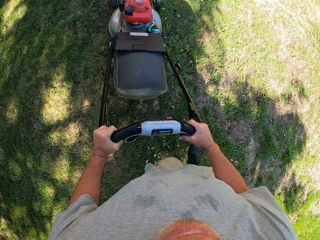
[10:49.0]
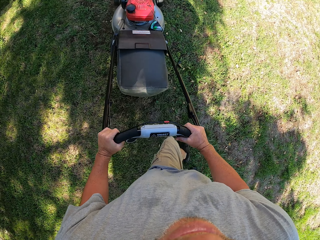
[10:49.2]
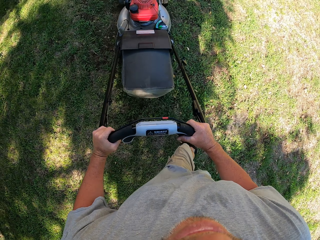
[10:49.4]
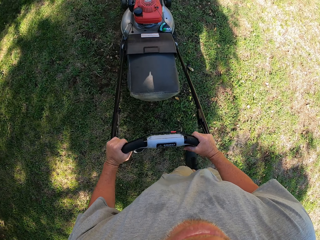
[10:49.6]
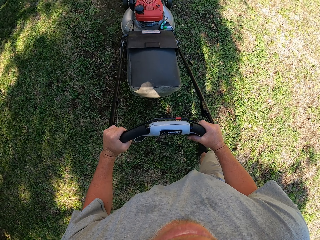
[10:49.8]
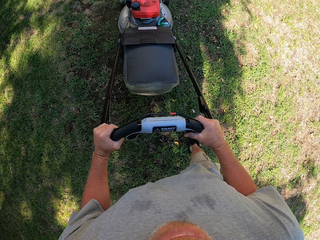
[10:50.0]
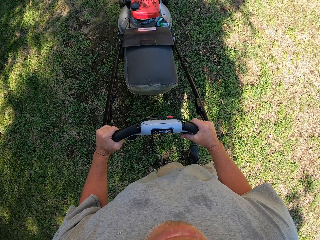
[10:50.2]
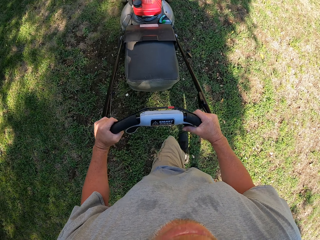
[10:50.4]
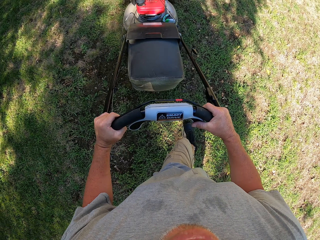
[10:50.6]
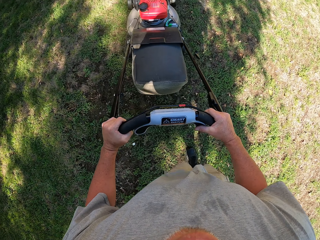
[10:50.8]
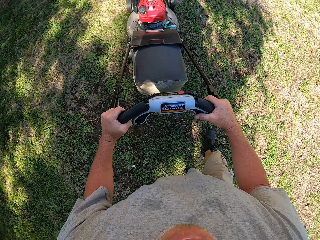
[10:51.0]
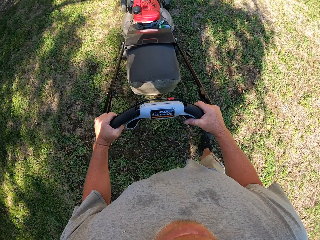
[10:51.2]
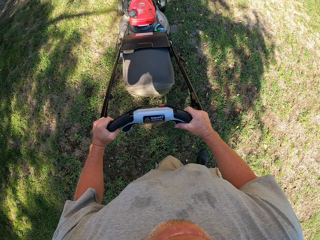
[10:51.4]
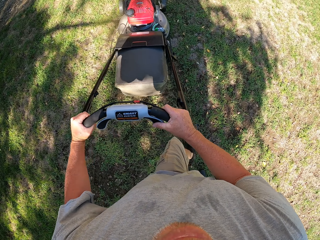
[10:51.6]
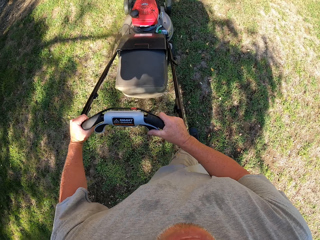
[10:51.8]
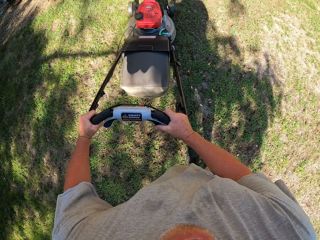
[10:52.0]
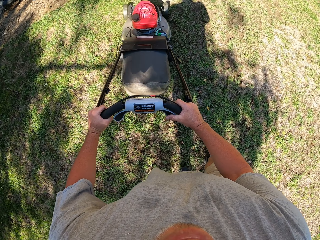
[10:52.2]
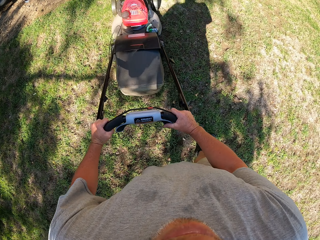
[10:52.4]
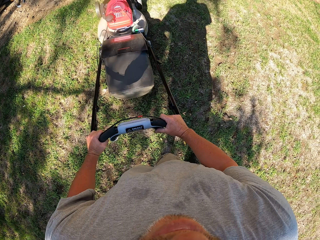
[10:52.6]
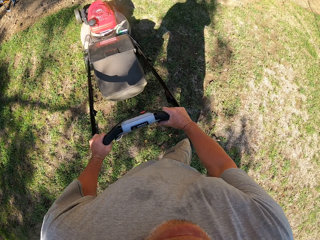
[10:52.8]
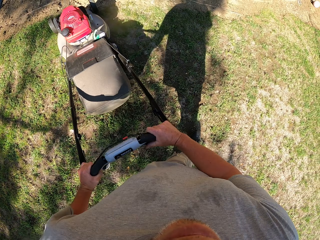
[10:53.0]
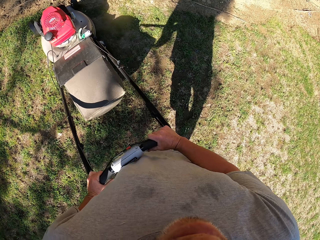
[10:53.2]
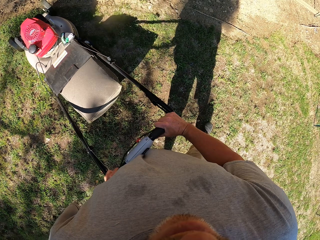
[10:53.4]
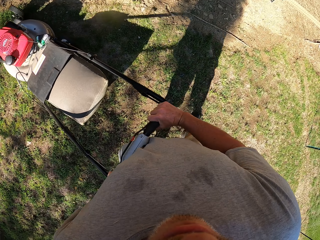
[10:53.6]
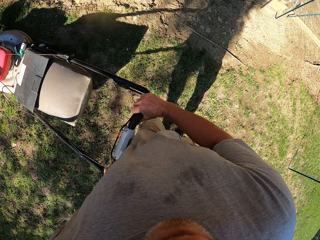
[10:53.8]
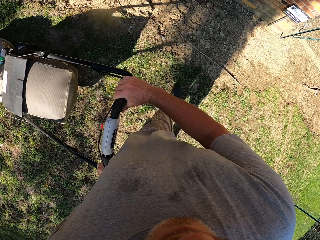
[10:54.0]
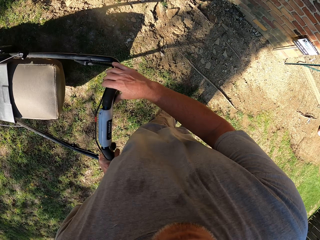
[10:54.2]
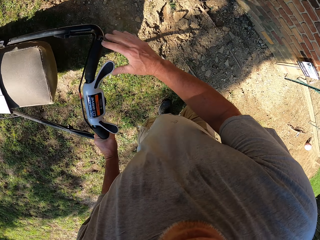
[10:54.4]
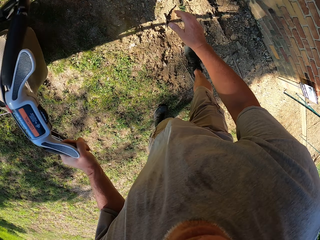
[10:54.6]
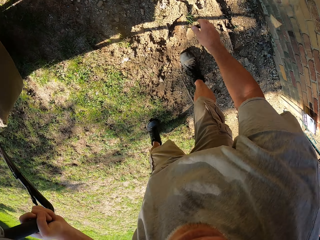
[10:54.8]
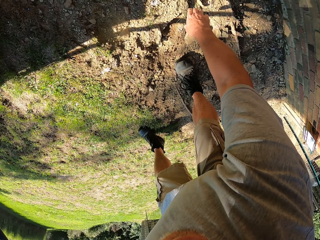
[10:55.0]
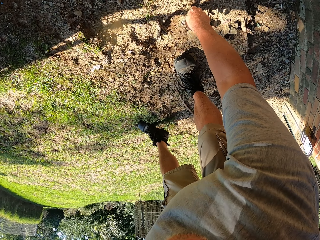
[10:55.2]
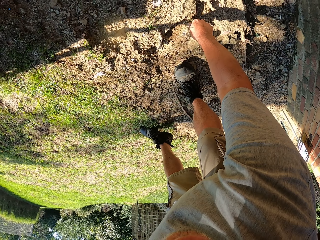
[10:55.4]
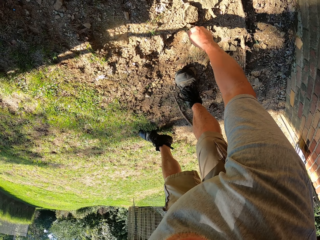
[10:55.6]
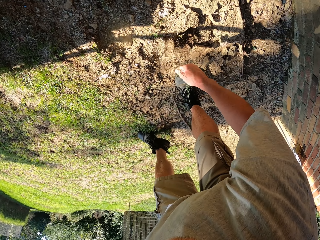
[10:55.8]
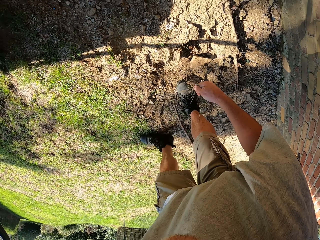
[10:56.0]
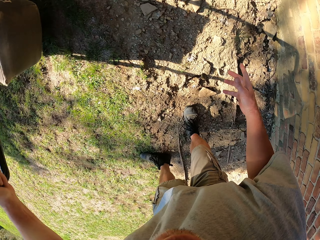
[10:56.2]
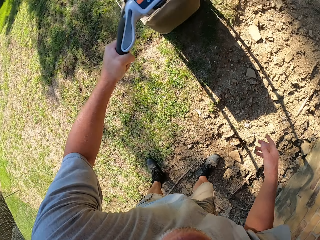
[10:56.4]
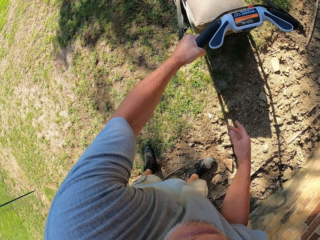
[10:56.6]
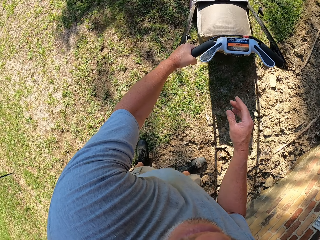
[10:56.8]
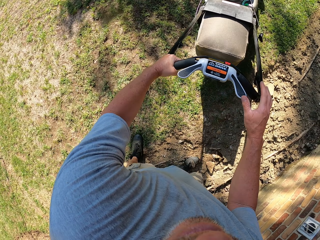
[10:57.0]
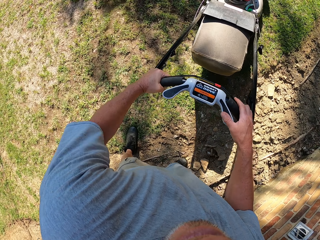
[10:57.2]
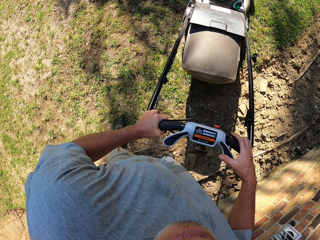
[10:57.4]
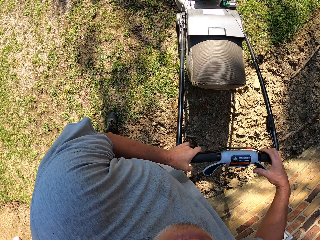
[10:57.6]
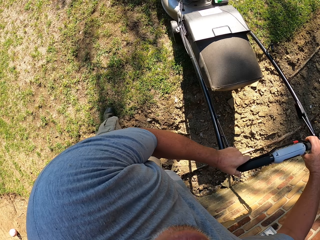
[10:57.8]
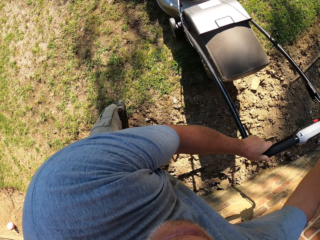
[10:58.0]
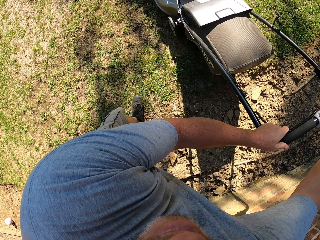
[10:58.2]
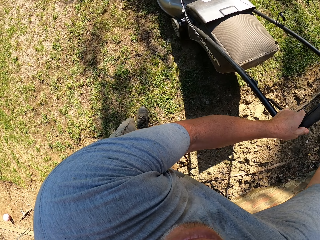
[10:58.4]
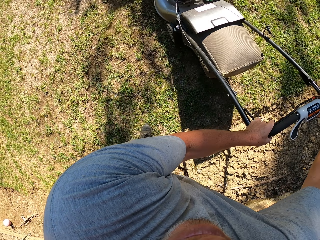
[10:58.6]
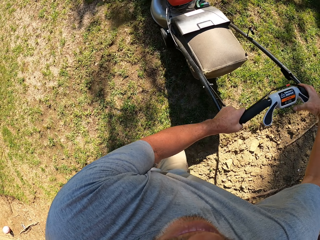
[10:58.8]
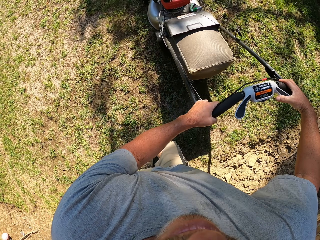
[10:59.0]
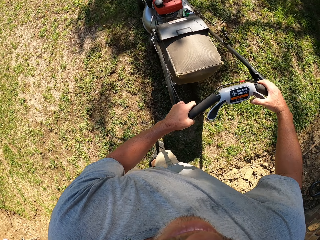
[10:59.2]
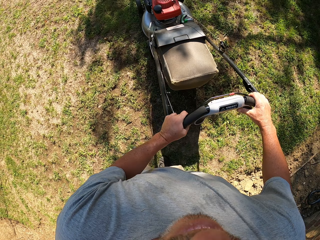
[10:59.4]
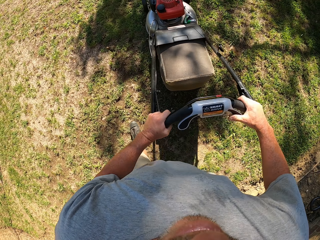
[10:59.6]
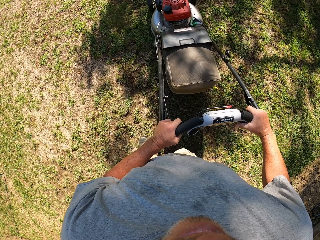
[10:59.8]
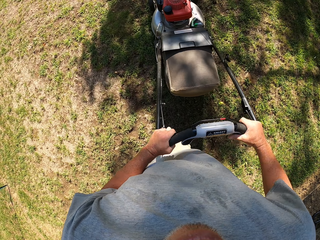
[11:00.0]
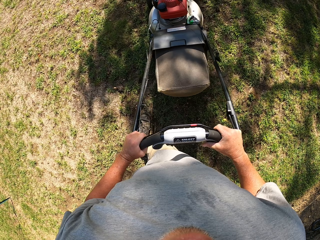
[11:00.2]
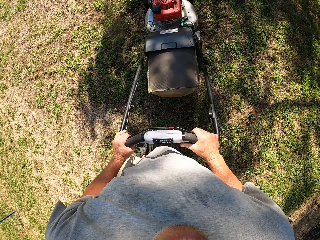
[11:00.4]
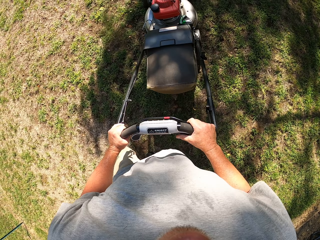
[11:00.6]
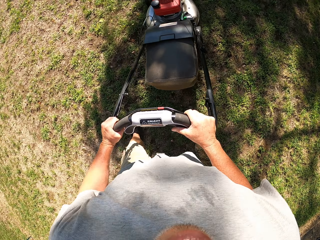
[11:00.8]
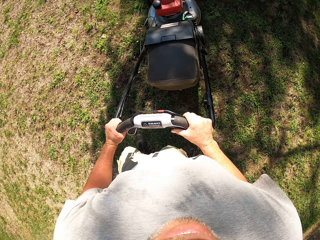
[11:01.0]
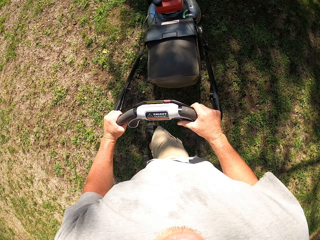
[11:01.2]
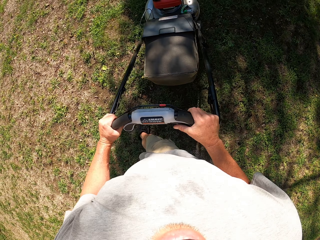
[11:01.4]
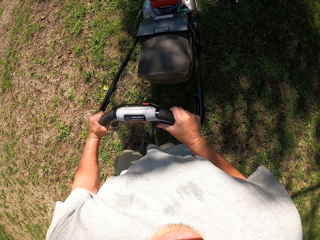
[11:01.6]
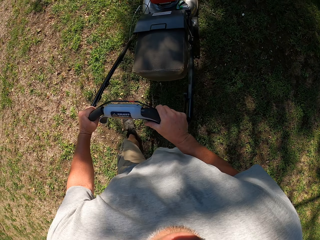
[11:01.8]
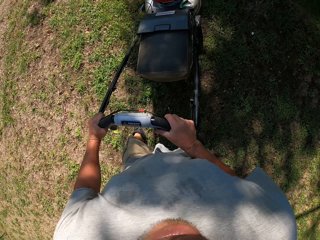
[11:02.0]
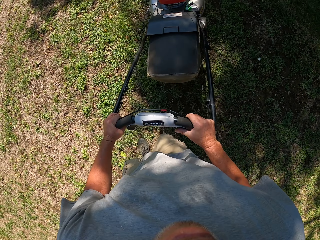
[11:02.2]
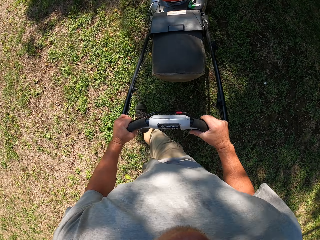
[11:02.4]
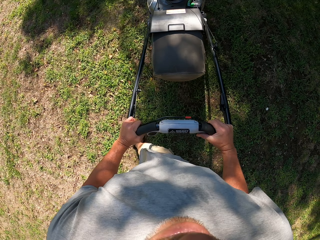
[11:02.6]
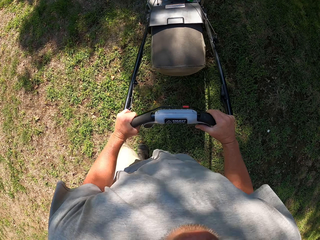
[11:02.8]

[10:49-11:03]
The camera wearer turns the lawn mower left. They pull out grass. They chop the grass from the ground with the right hand. They throw the grass away. They pull the lawn mower backwards. They cut the grass with the lawn mower. They push the lawn mower forward.

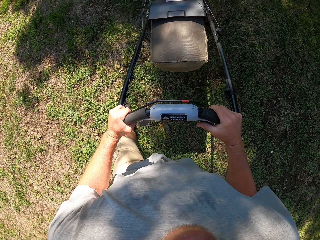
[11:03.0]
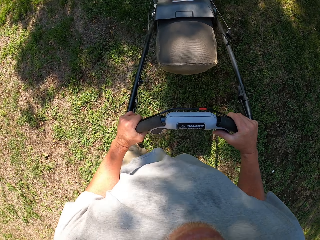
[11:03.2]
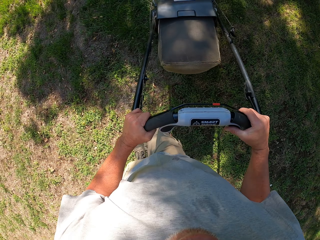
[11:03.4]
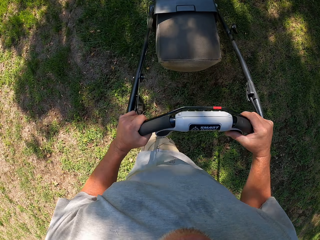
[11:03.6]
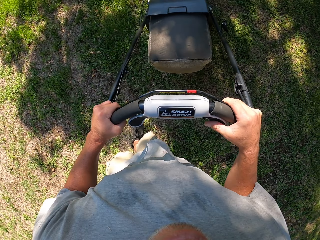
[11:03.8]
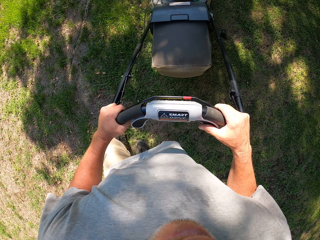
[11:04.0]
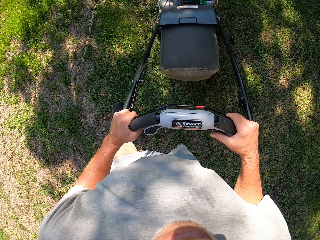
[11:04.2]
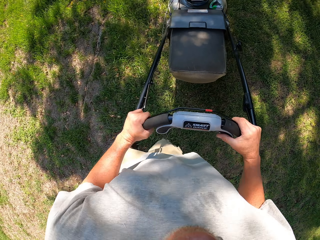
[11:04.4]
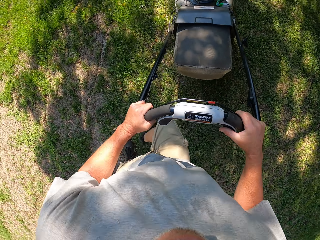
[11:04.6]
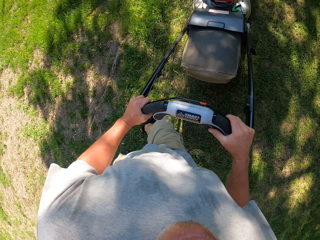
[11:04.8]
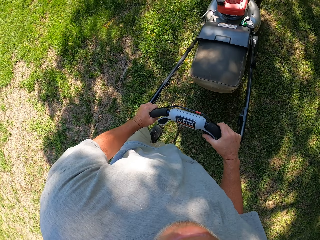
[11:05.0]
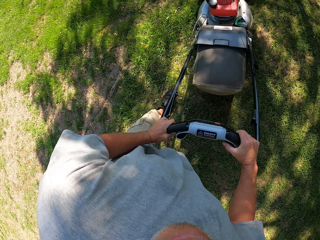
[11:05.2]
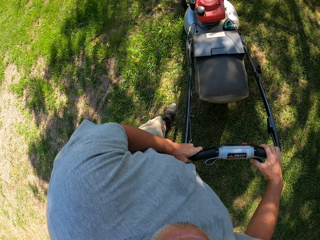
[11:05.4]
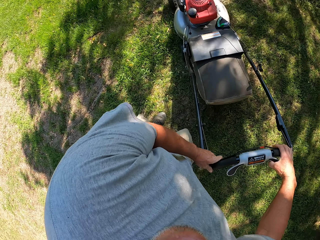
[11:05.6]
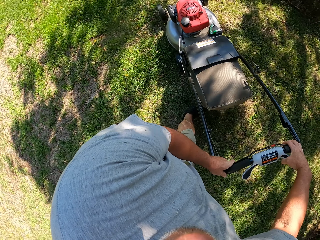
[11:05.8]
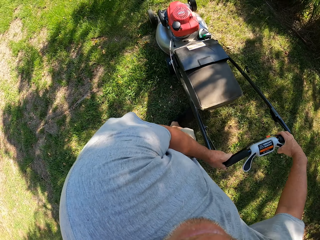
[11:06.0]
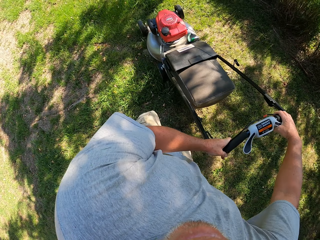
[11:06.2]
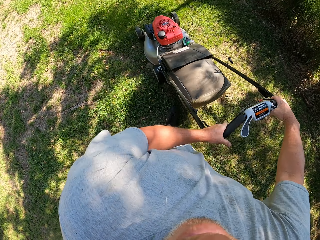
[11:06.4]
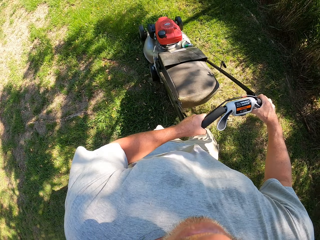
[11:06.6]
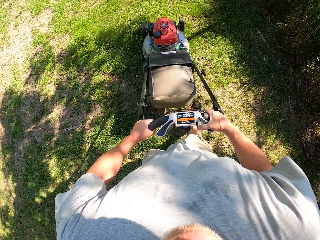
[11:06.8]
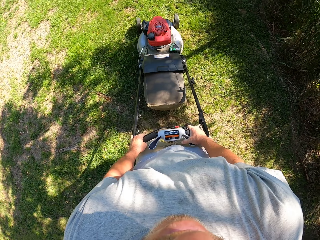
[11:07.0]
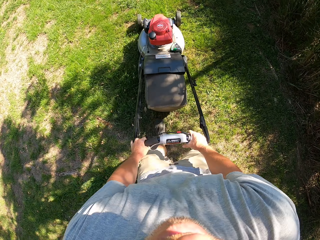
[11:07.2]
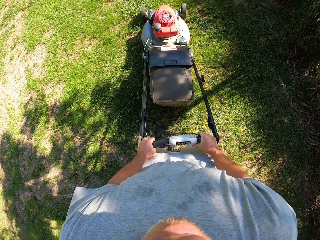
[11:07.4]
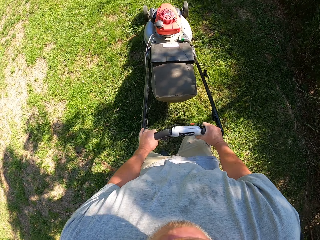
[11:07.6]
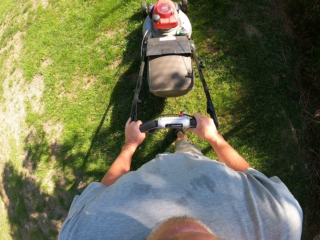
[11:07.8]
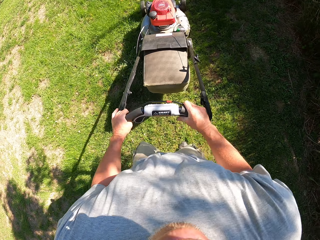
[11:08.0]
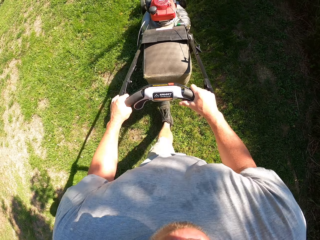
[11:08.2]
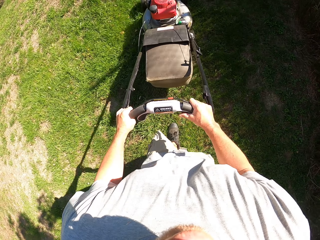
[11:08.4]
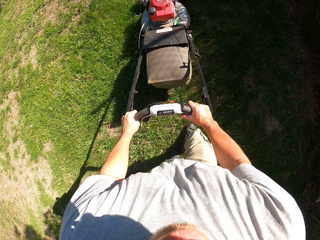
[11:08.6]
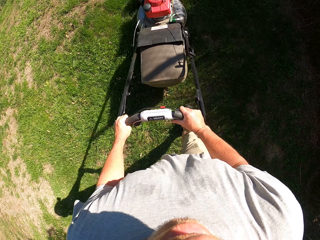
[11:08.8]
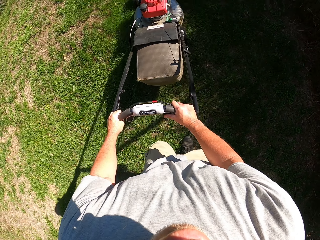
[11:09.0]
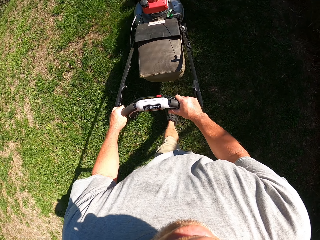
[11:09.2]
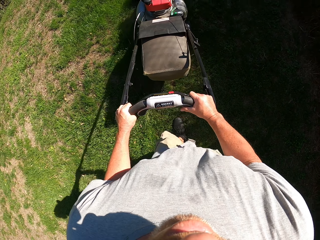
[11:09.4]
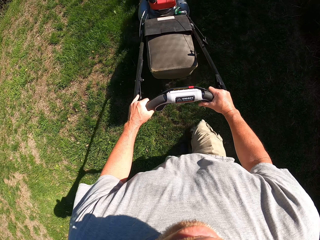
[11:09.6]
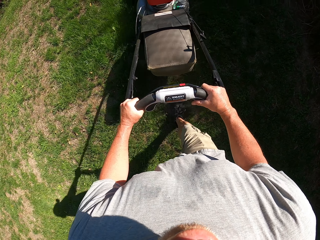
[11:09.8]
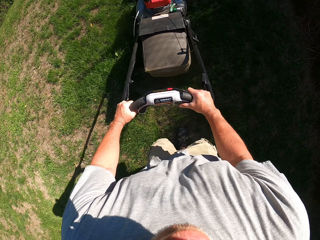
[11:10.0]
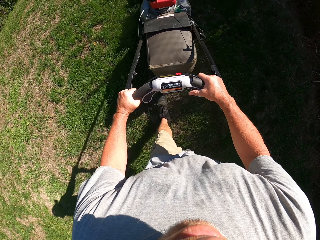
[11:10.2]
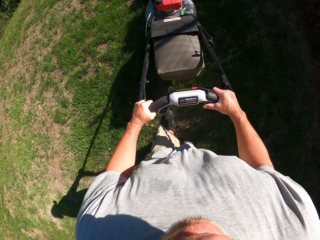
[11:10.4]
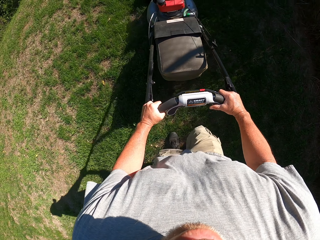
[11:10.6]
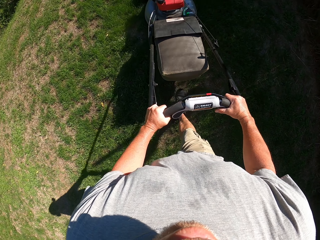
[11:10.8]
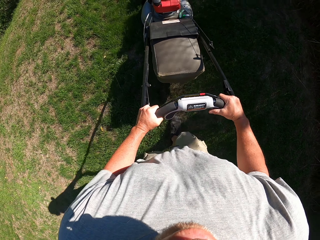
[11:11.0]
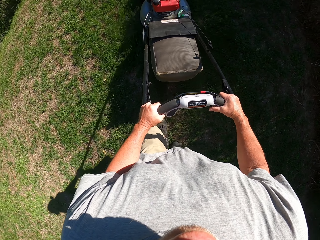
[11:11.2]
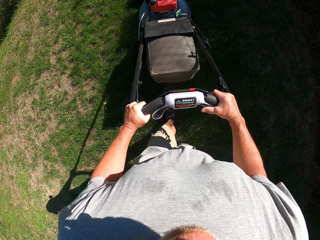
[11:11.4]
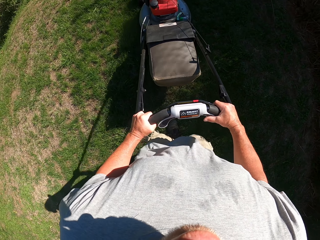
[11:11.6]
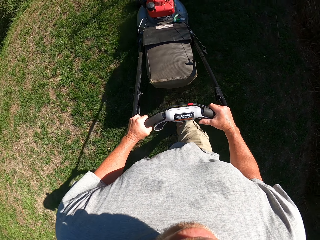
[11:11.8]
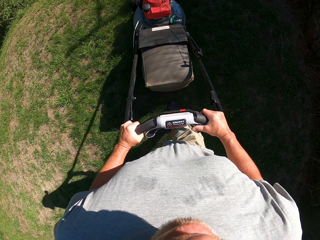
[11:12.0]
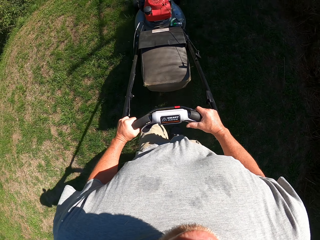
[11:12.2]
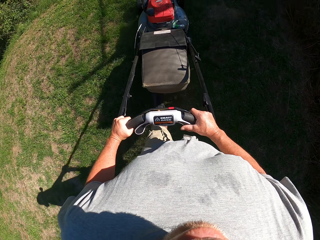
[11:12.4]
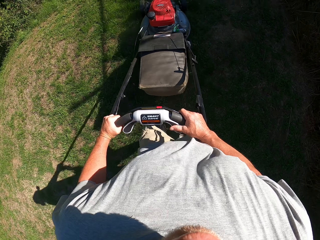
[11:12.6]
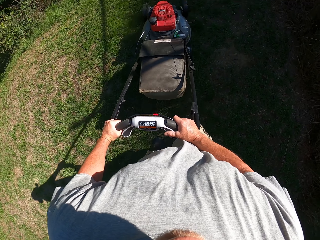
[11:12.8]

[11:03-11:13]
The camera wearer turns the lawn mower left and pushes the lawn mower forward.
